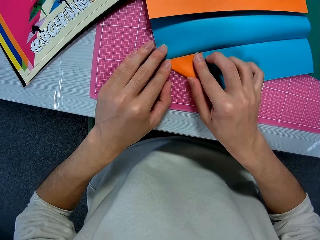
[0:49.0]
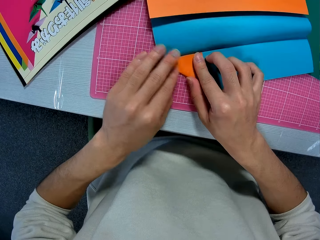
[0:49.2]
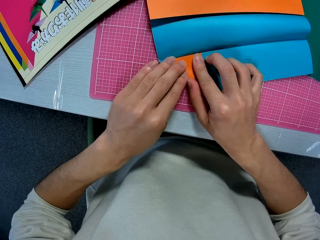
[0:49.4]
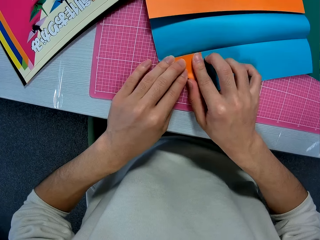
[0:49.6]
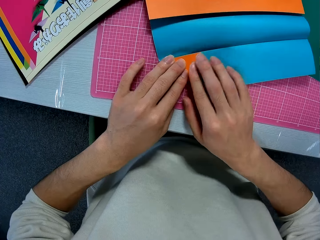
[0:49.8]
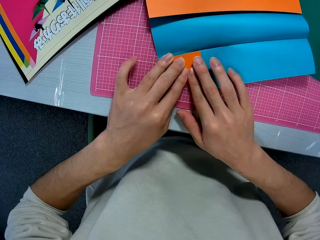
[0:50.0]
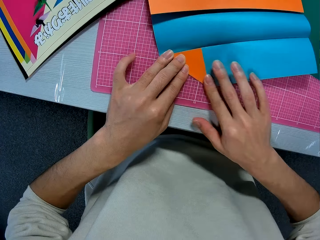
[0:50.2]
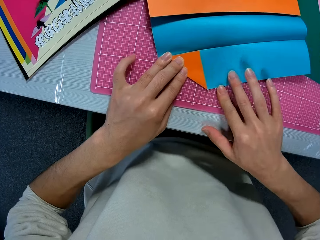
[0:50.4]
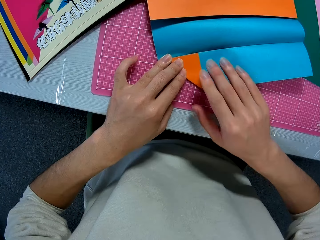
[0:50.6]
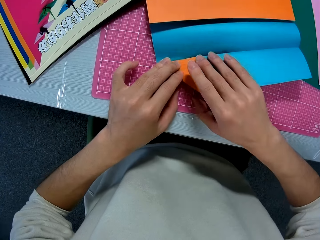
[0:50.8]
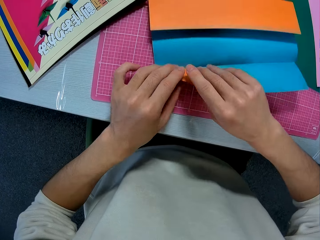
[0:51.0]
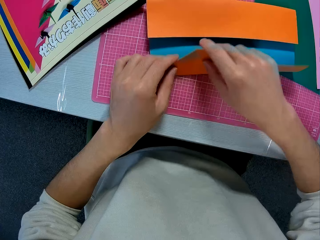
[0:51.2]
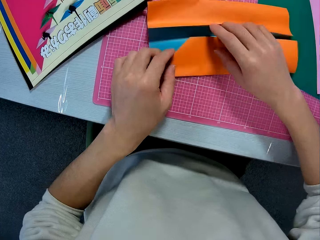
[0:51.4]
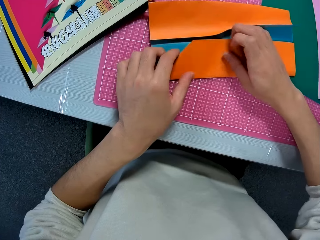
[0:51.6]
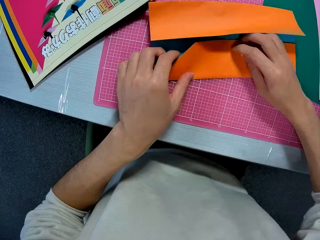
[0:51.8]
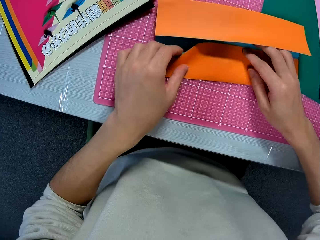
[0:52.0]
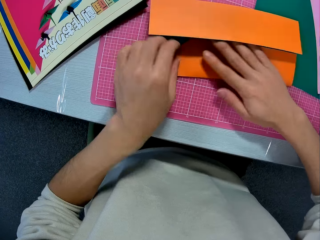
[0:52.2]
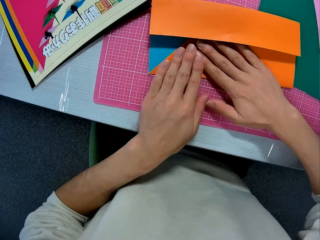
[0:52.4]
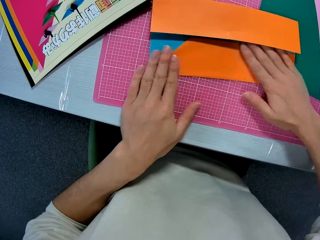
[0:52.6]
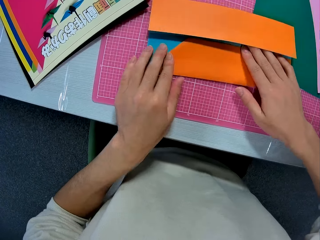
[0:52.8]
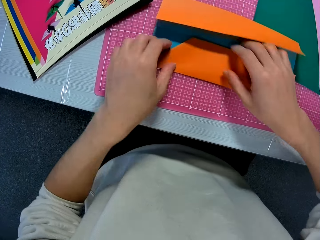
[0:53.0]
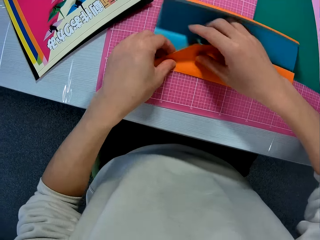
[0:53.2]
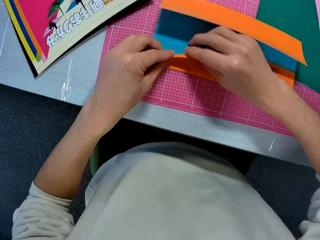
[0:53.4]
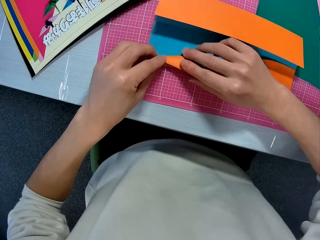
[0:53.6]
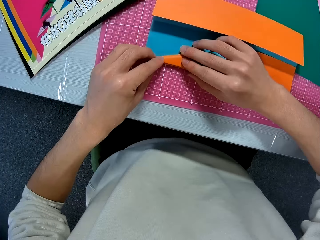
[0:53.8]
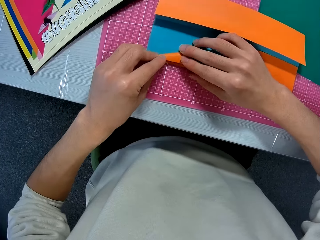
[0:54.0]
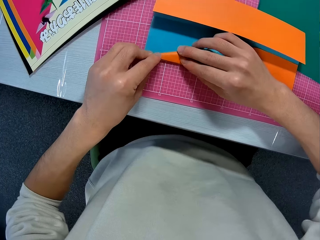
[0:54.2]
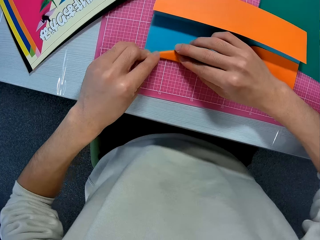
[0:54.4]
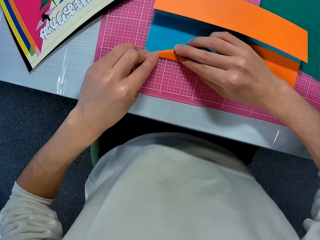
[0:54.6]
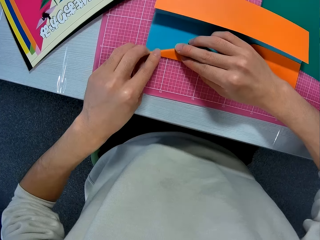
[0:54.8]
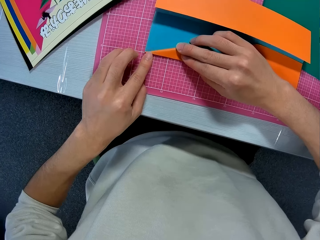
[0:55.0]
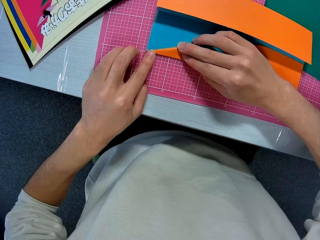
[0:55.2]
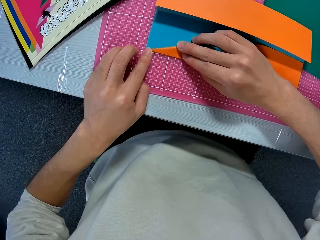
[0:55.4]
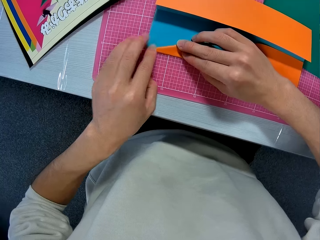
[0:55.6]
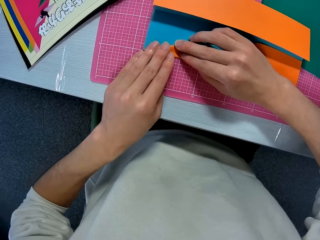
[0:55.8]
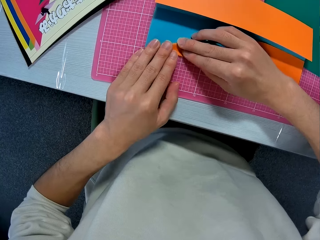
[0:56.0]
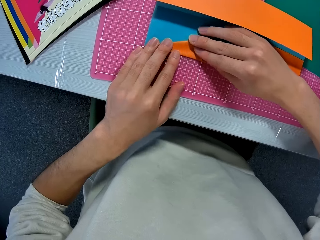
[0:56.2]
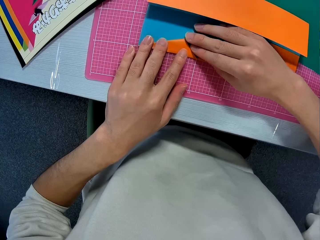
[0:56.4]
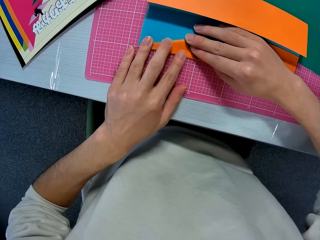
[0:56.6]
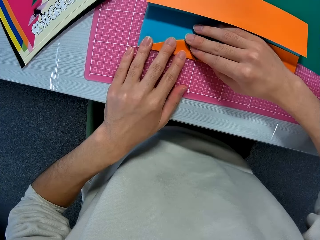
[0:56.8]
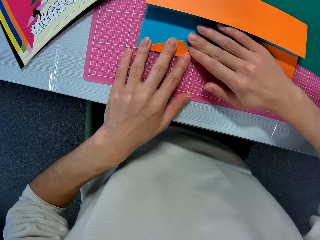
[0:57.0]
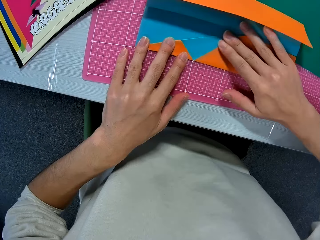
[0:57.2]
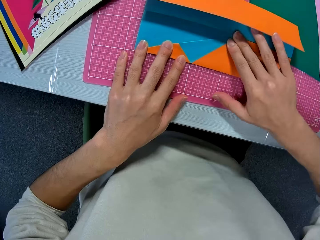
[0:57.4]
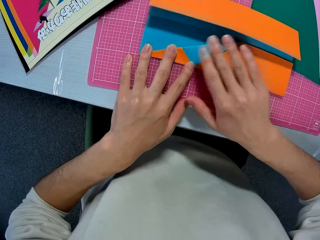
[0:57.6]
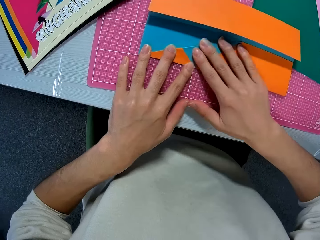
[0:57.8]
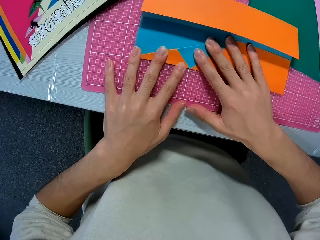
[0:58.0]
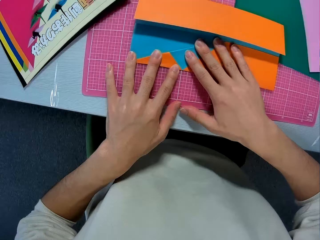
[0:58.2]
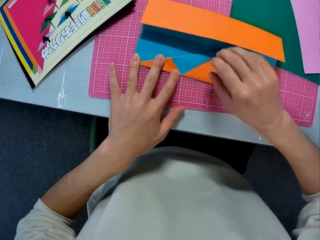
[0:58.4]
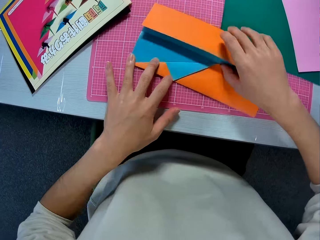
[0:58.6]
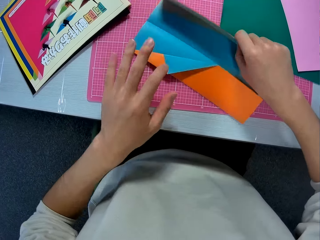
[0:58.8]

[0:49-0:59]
The camera wearer flattens the construction paper with his hands. He folds the construction paper. He flattens the construction paper with his hands. He folds the construction paper. He flattens the construction paper with his hands.

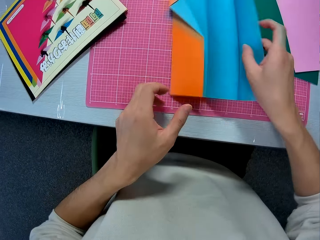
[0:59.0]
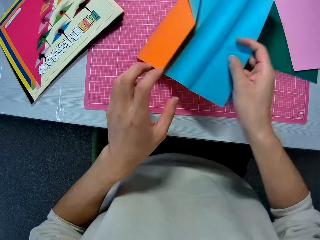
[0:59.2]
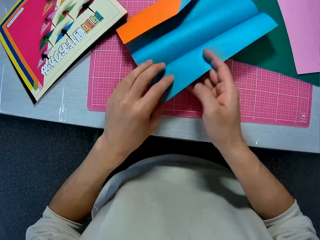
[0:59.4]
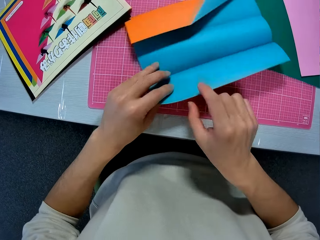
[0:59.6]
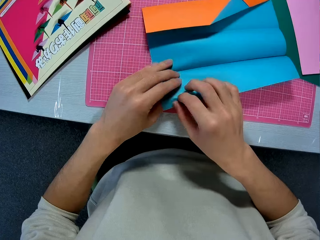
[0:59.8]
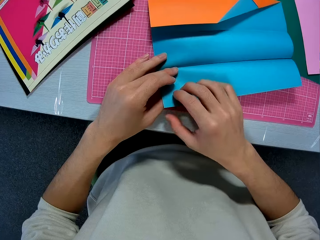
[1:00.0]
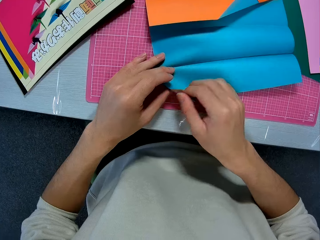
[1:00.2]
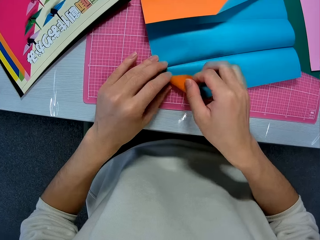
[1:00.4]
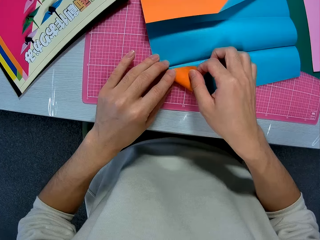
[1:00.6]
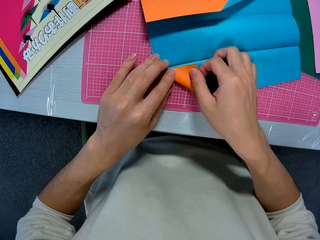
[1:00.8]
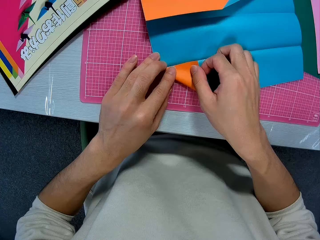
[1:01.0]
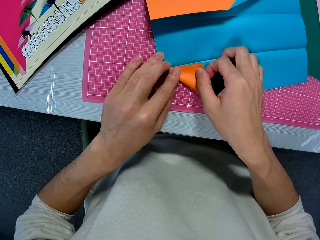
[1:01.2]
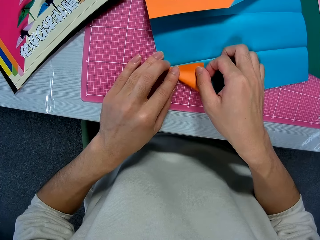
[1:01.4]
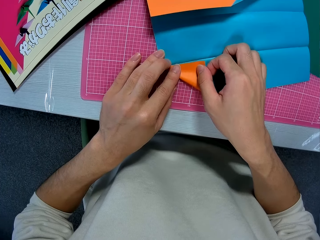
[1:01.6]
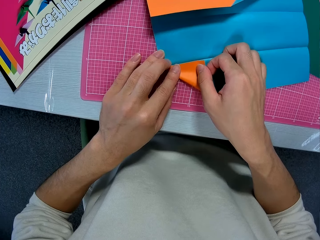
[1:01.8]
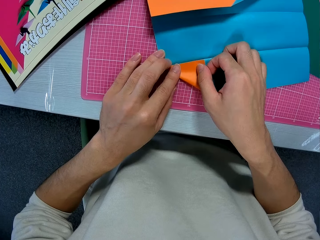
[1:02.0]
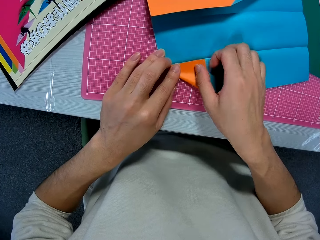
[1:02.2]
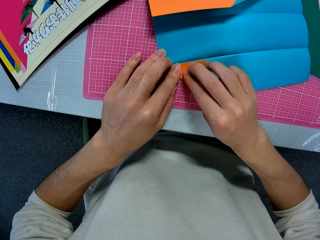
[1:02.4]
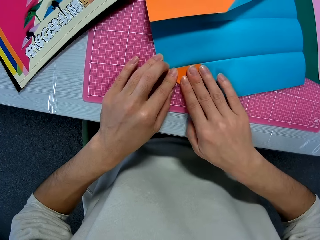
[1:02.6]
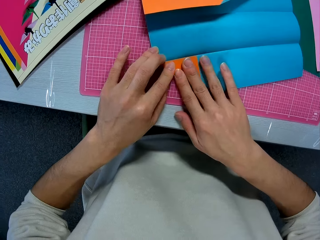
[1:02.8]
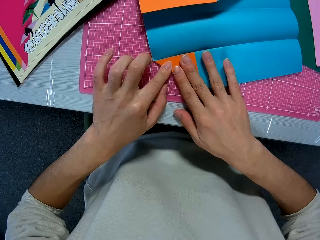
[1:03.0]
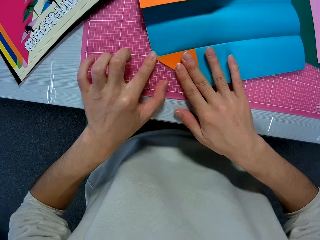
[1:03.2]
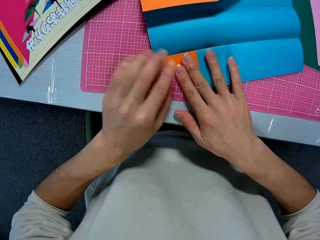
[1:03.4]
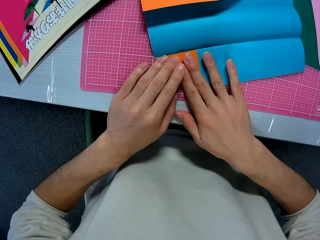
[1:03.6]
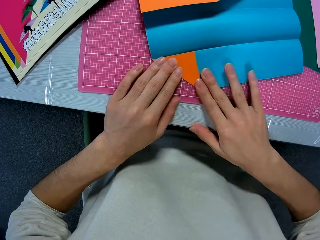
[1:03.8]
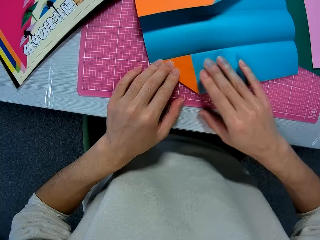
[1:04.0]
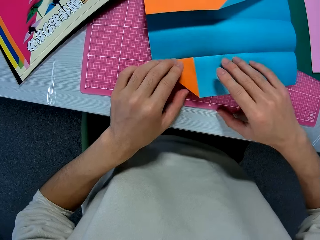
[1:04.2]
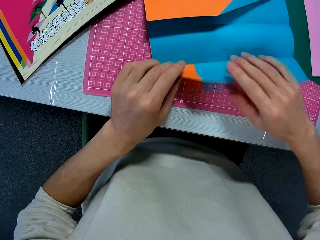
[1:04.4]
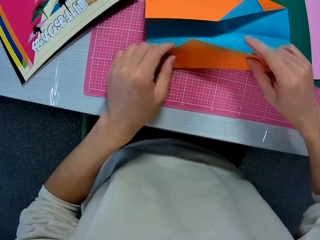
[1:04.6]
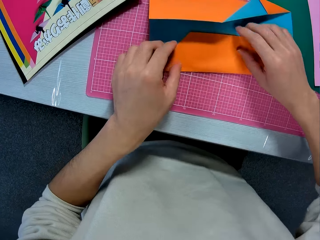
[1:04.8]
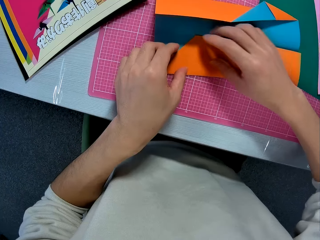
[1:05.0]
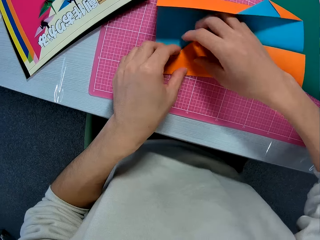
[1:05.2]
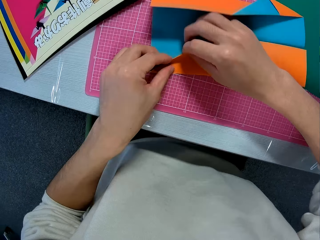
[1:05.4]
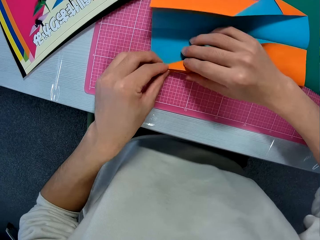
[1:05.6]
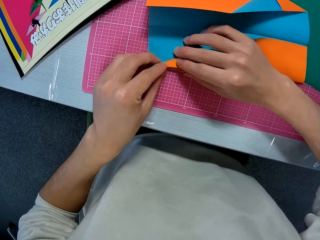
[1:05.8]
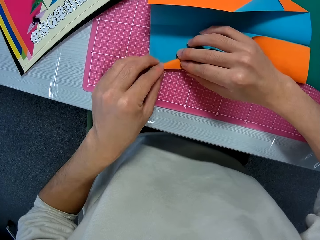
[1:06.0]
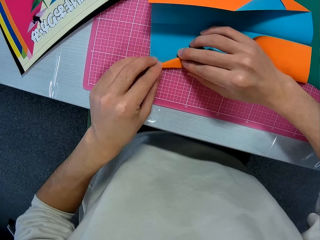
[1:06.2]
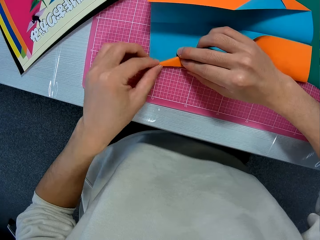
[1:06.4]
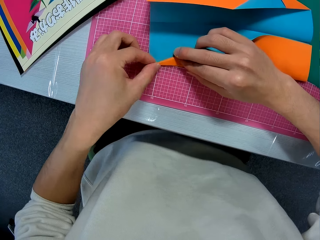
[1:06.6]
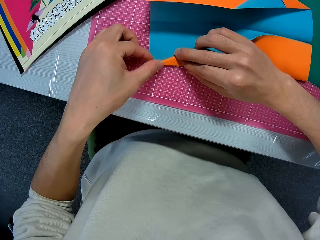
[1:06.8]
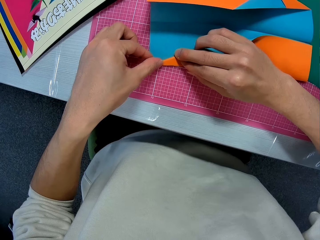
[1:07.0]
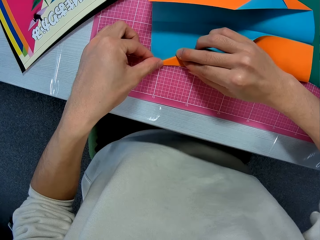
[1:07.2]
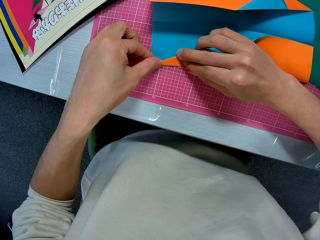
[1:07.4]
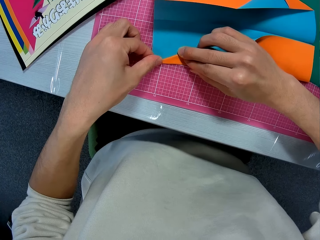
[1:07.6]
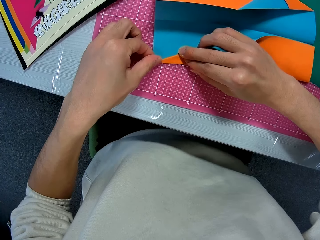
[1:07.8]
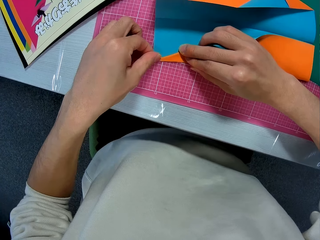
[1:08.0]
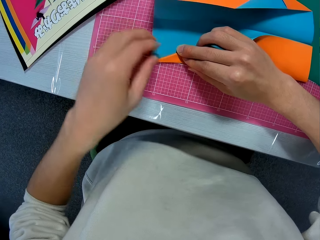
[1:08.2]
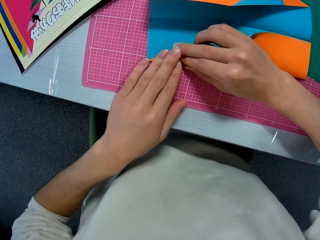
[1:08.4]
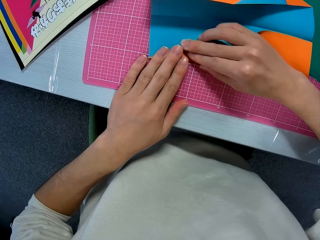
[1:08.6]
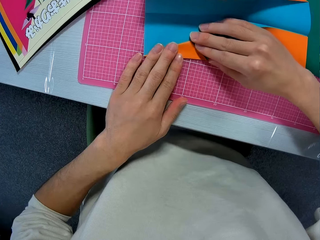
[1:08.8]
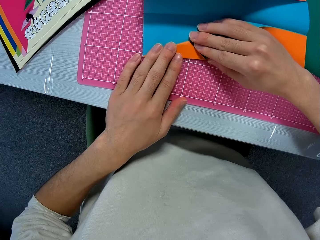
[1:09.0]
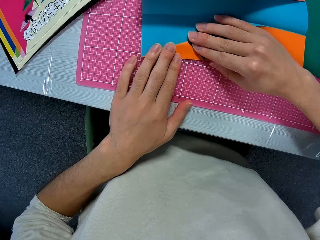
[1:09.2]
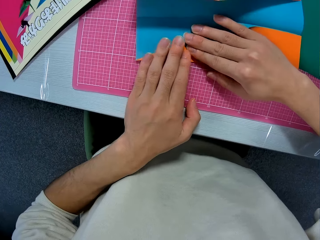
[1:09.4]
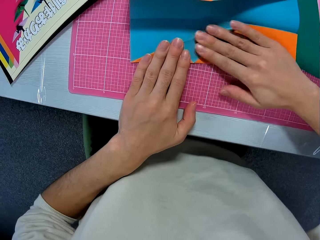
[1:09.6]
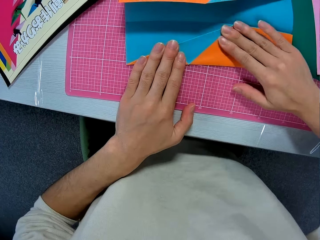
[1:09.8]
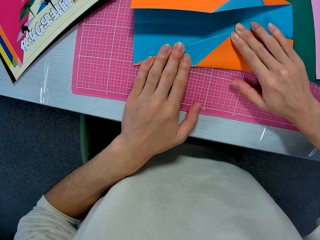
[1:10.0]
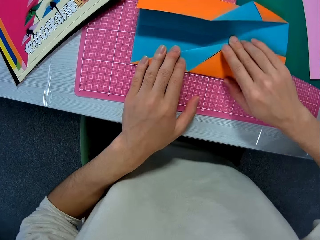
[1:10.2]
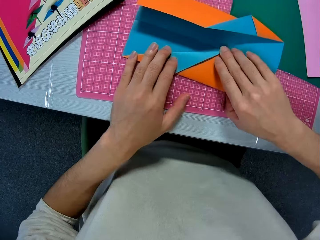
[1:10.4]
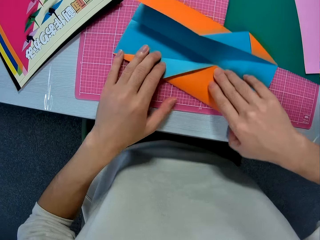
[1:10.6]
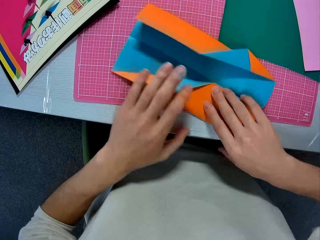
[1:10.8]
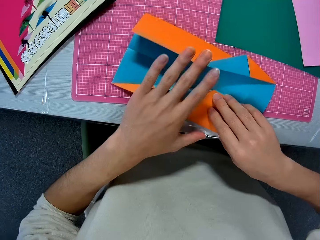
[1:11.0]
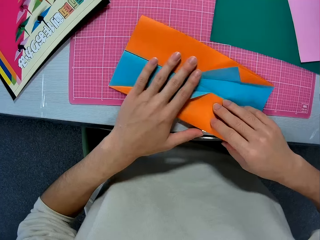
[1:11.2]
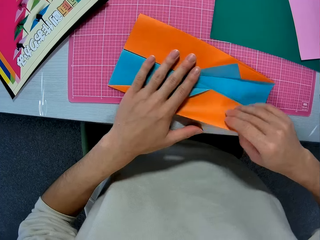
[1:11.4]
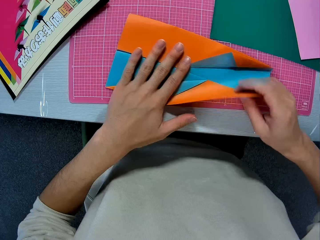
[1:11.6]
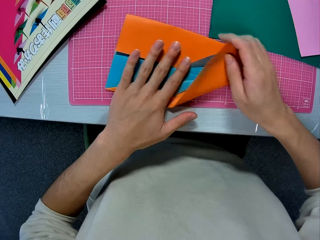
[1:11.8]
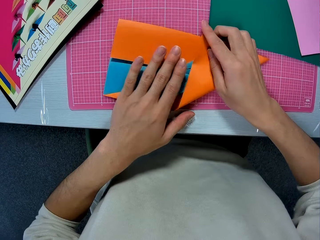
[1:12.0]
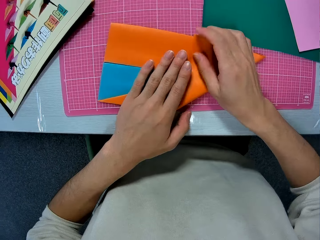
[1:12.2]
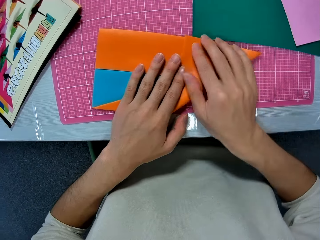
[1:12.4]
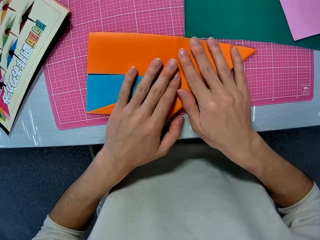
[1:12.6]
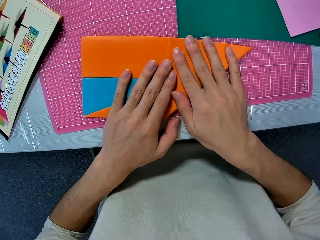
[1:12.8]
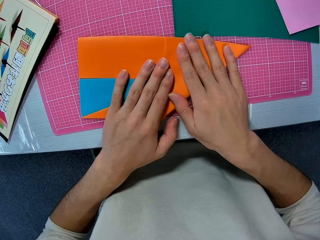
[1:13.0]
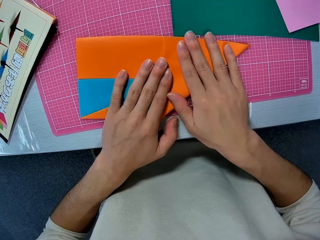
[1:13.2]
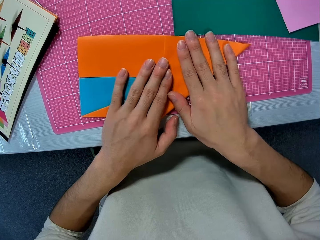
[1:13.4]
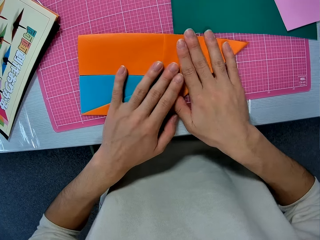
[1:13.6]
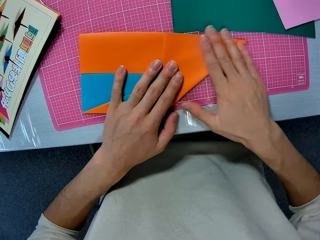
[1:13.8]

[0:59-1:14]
The camera wearer unfolds the construction paper. He turns the construction paper. He folds the construction paper. He flattens the construction paper with his hands. He folds the construction paper. He moves his right hand on the construction paper. He folds the construction paper. He flattens the construction paper with his hands. He turns the construction paper. He places his left hand on the construction paper. He folds the construction paper.
